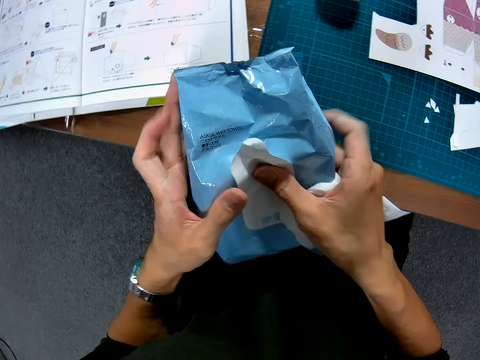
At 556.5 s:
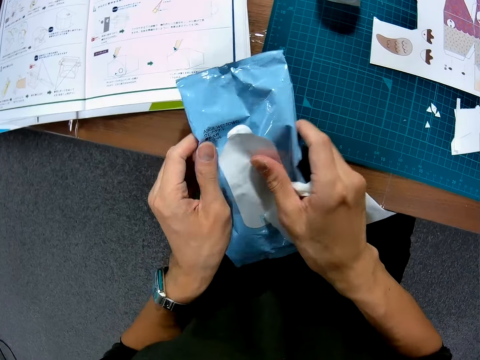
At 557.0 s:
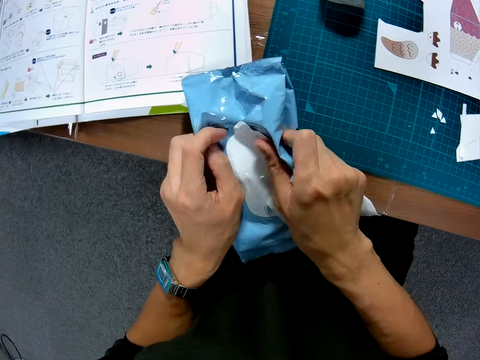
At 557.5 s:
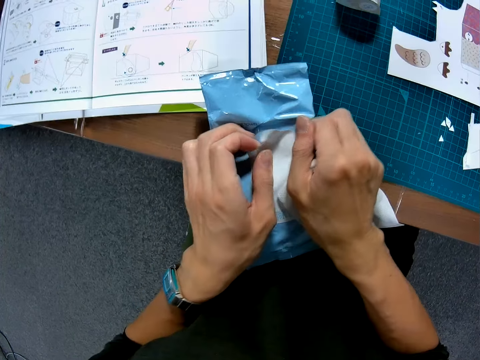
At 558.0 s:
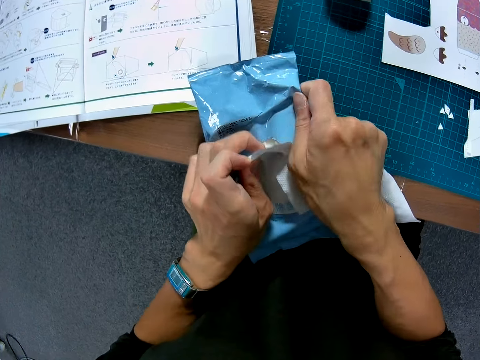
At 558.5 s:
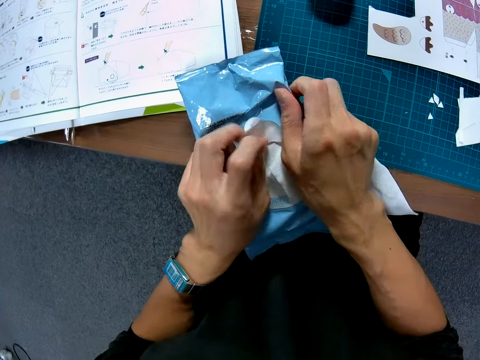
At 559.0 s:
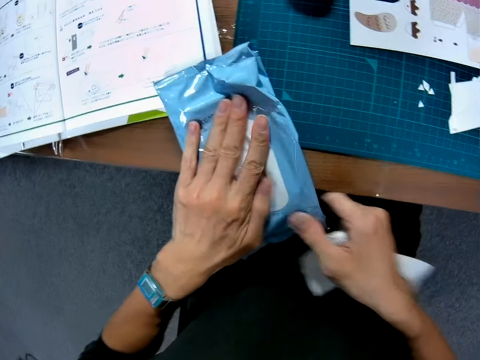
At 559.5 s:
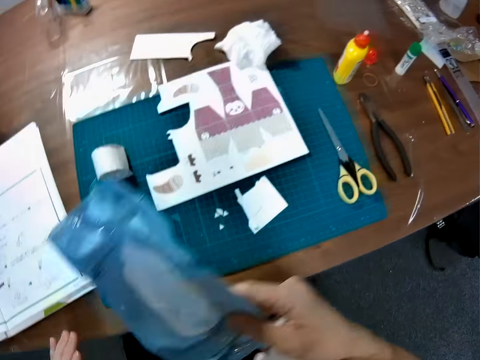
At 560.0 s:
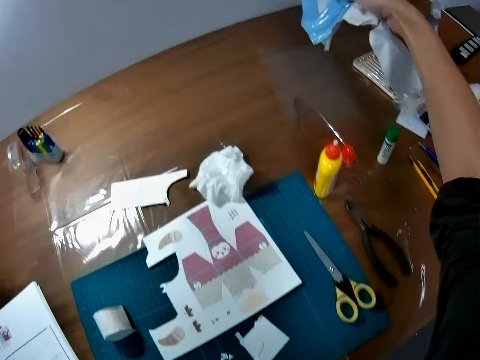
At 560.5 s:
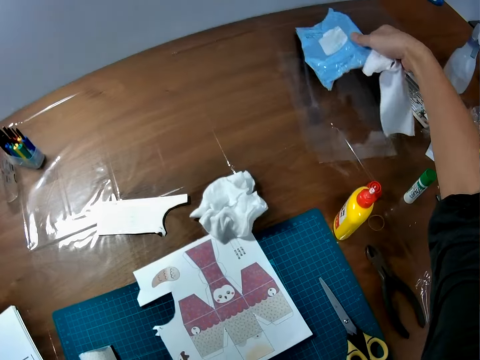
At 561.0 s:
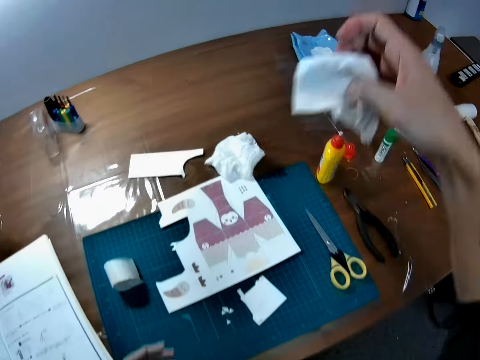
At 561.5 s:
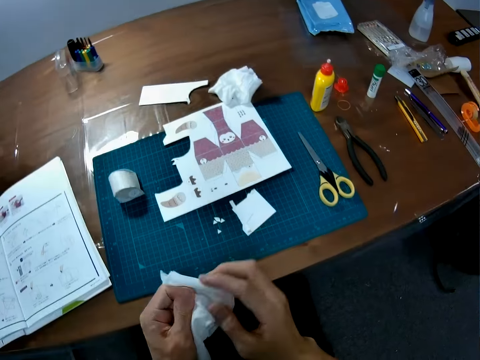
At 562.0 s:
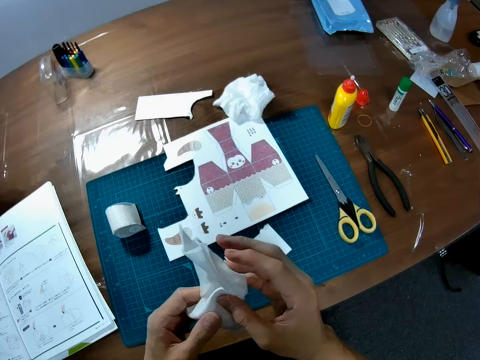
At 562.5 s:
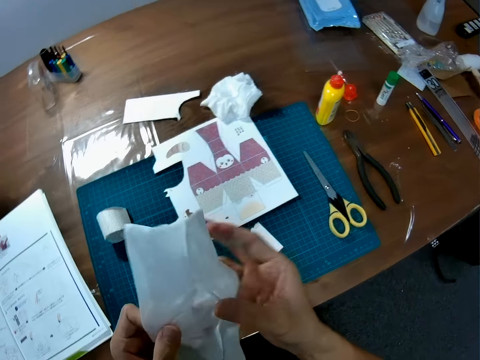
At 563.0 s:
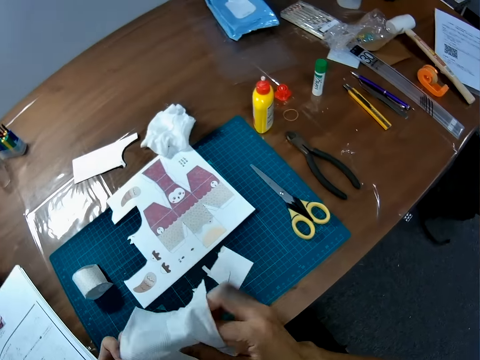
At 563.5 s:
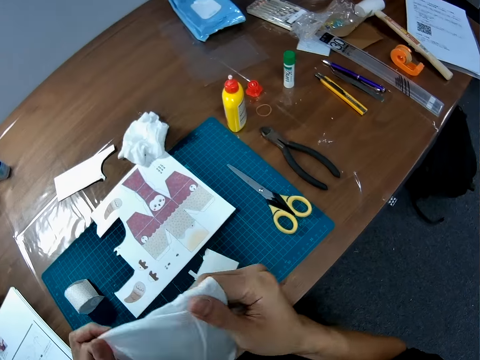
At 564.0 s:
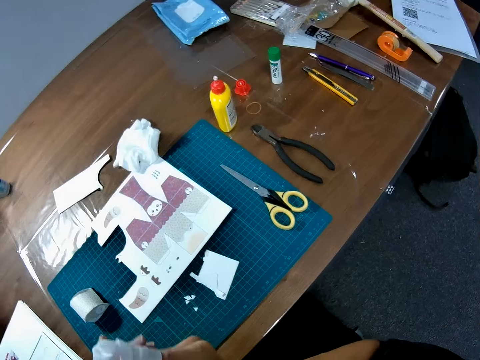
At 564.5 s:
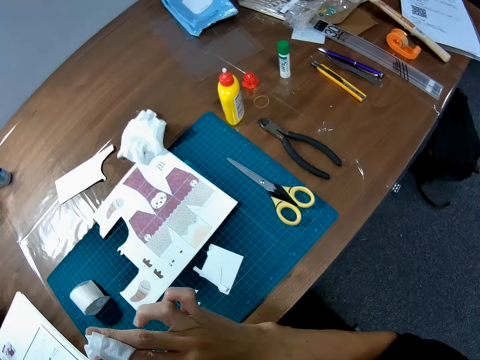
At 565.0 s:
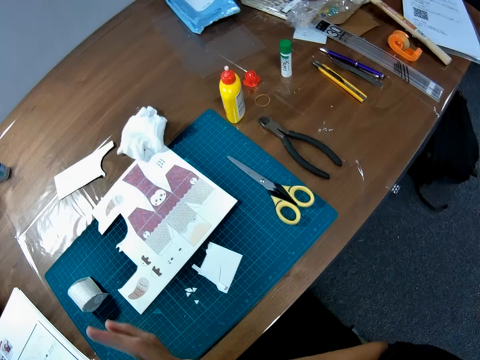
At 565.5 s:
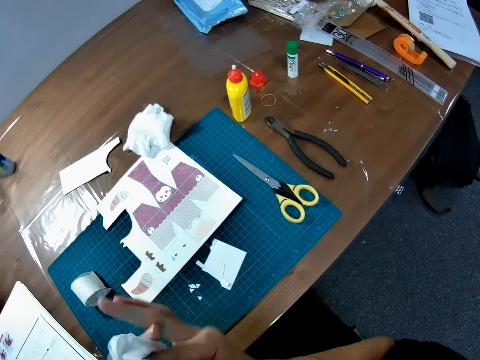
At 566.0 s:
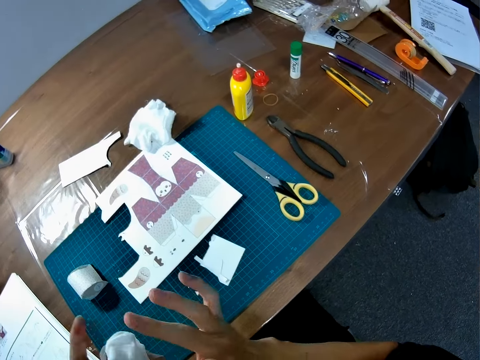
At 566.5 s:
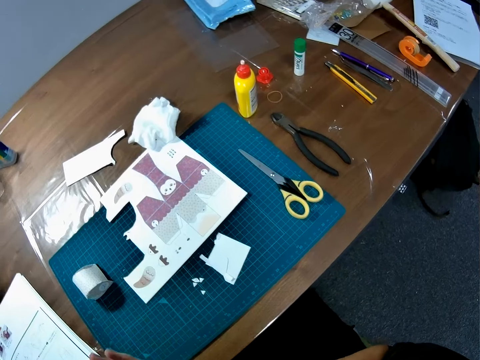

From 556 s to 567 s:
The camera wearer closes the seal of the wipes bag. He places the wipes bag on the table. He wipes his hands with the wipes.

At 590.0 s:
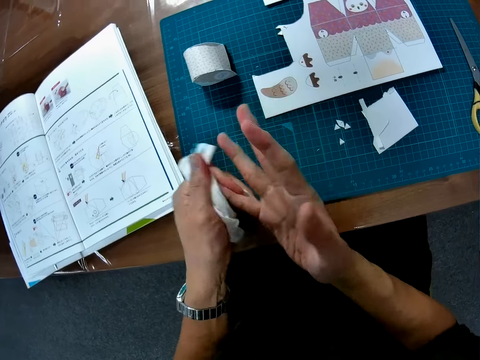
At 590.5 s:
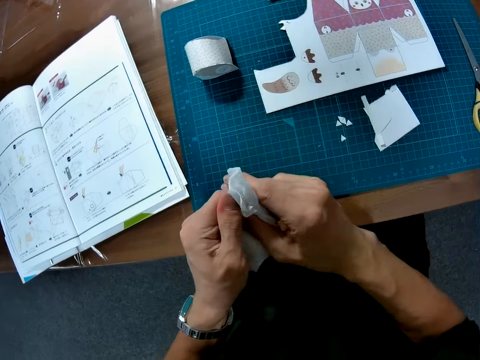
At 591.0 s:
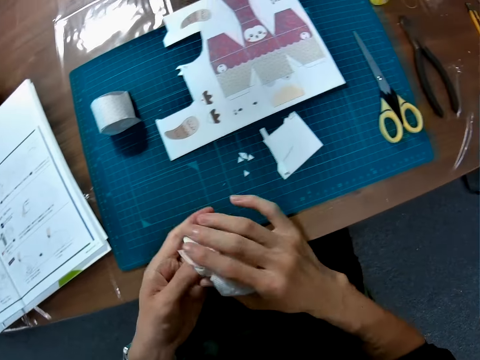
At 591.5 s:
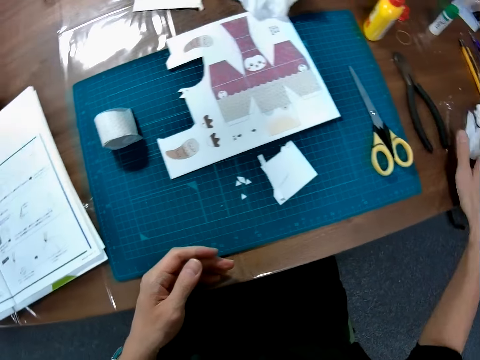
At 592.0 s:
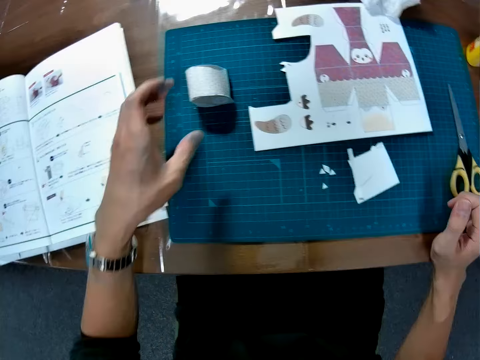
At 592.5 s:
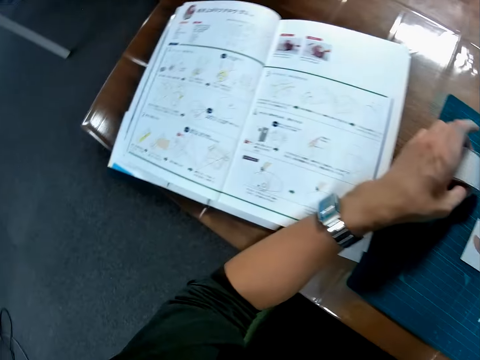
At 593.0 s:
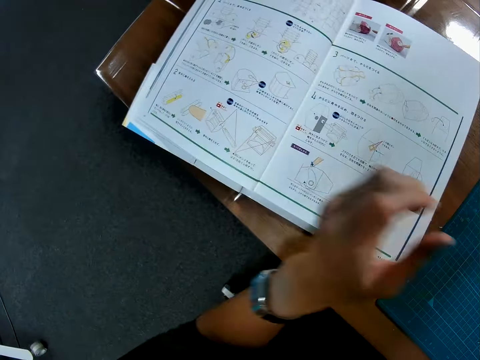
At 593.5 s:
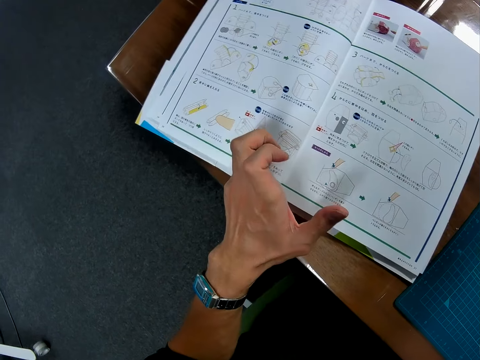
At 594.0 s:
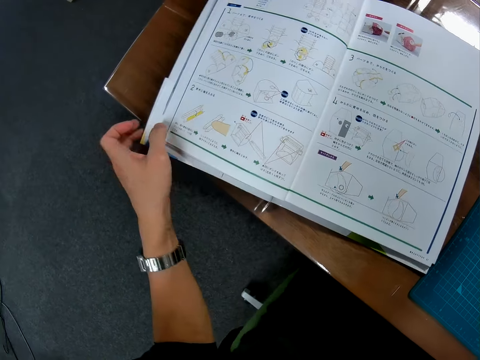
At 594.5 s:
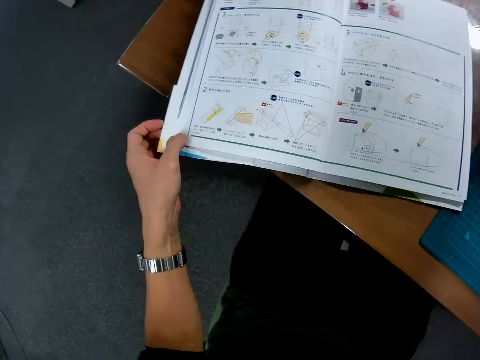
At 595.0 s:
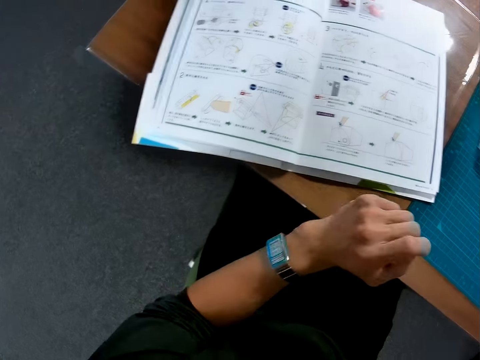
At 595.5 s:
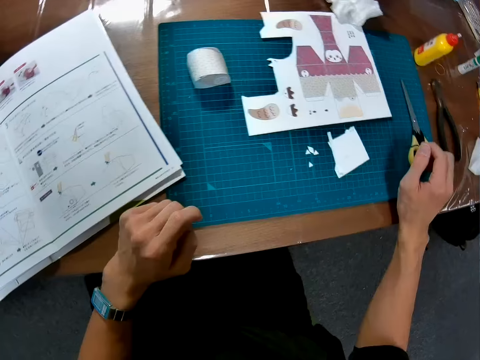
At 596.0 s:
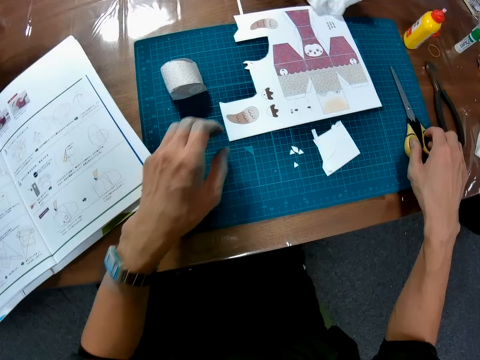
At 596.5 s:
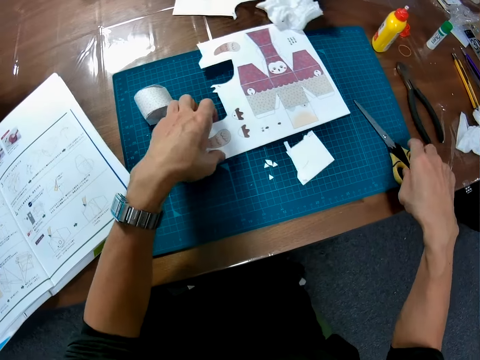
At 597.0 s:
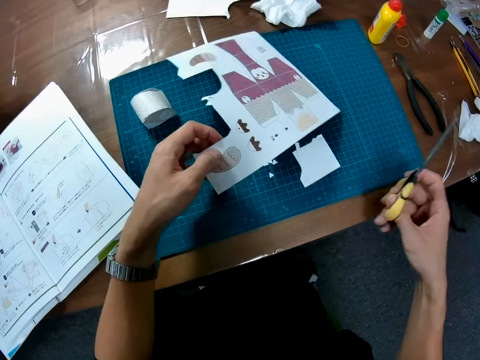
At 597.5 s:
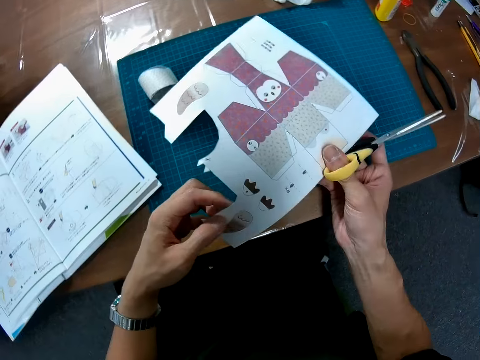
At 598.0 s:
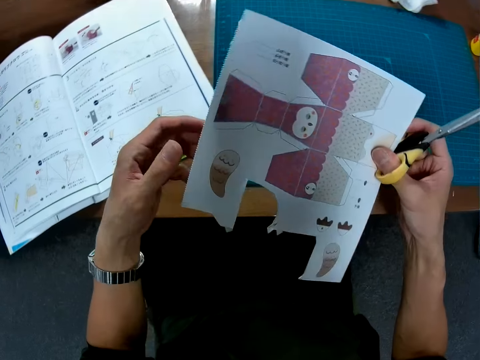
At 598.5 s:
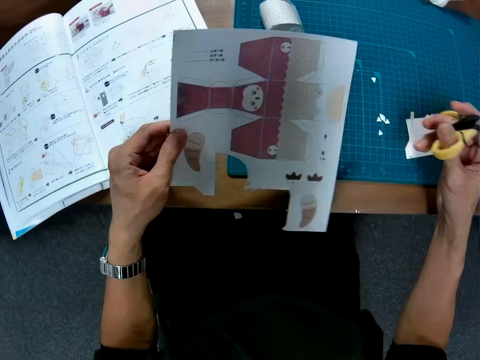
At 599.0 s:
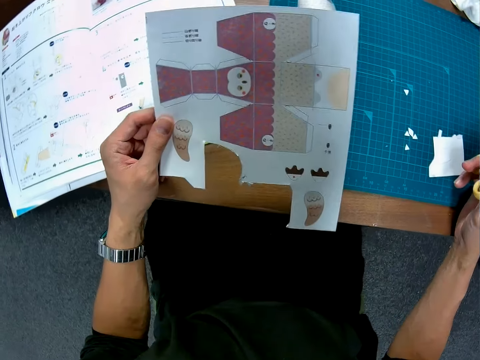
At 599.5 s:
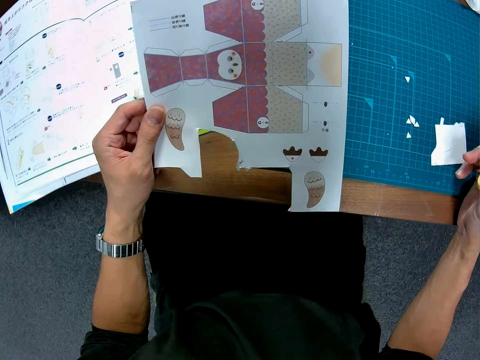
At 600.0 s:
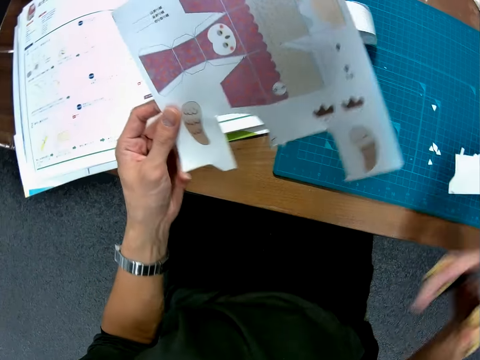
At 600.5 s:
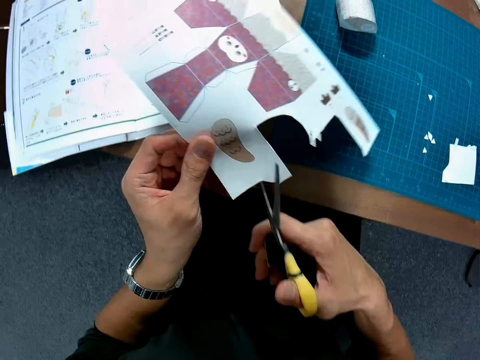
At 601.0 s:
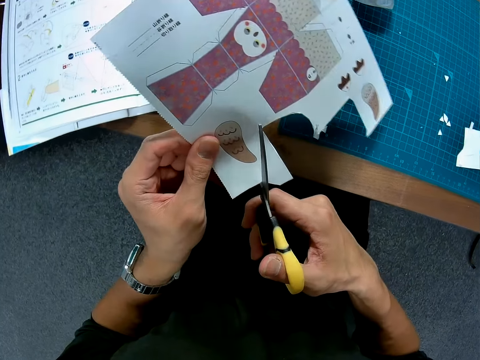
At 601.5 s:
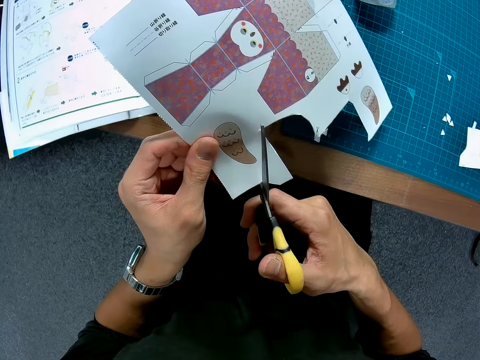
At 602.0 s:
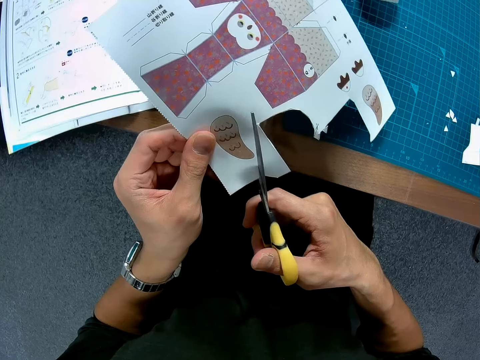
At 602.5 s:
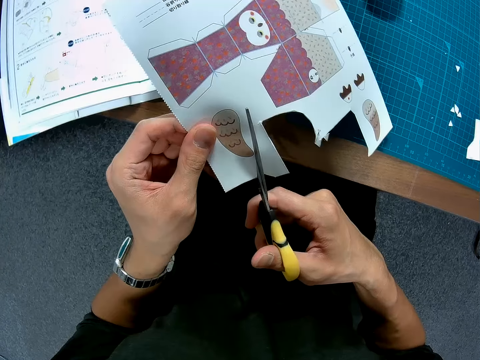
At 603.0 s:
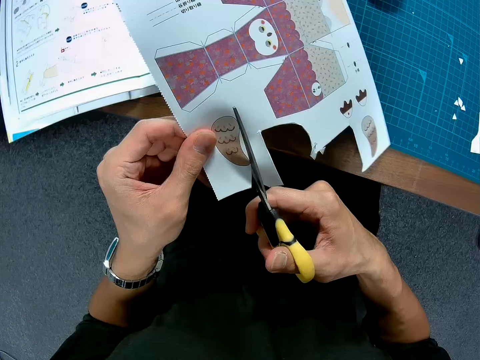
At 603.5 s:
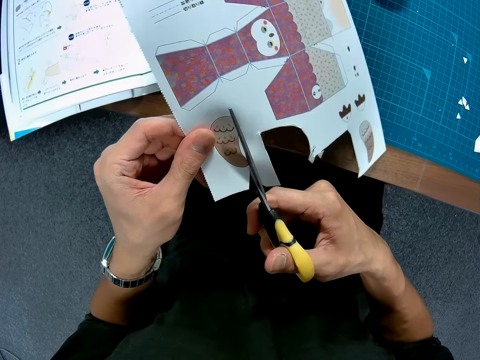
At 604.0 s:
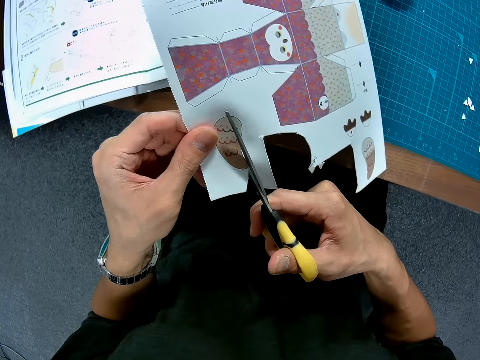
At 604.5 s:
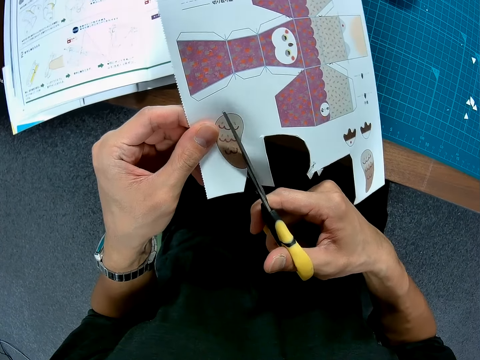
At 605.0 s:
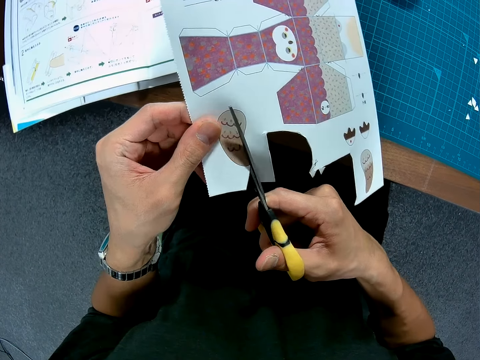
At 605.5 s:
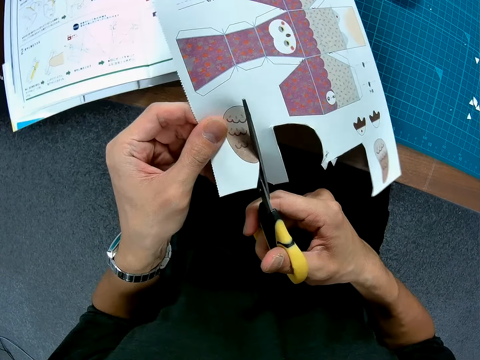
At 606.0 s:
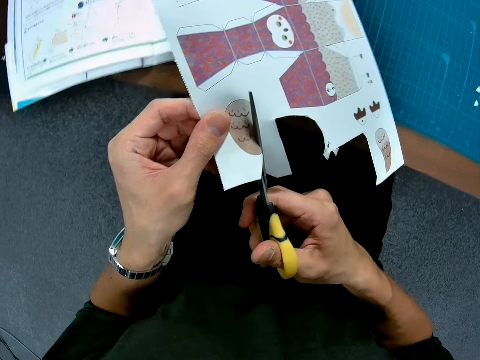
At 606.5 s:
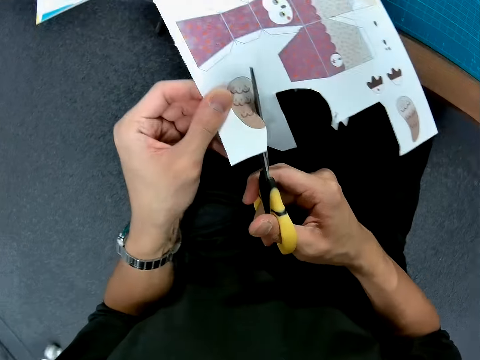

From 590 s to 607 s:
The camera wearer places the wipes on the table. He places his right hand on the crafted box. He places his left hand on an instruction manual on the table. He stares at the book. He places his left hand on the table. He picks up a pair of scissors on the table with his right hand. He picks up a cardboard sheet from the cutting sheet. He cuts out a craft piece from the cardboard sheet with the pair of scissors.
